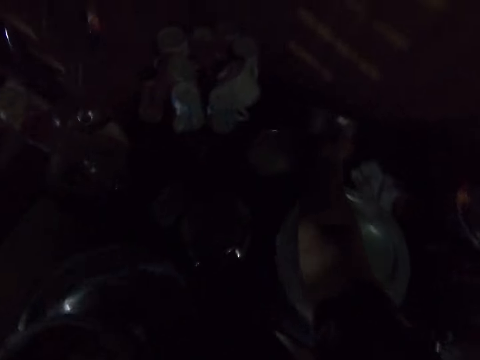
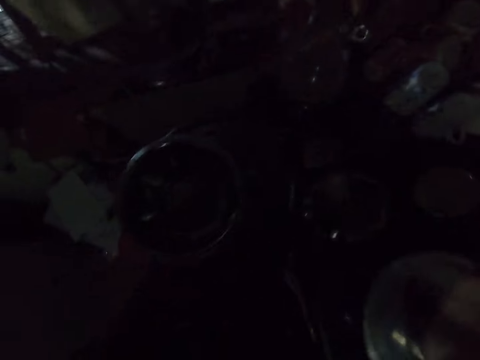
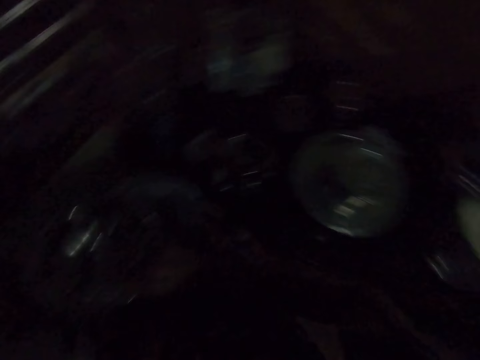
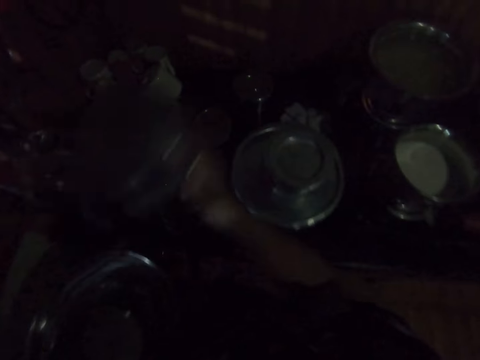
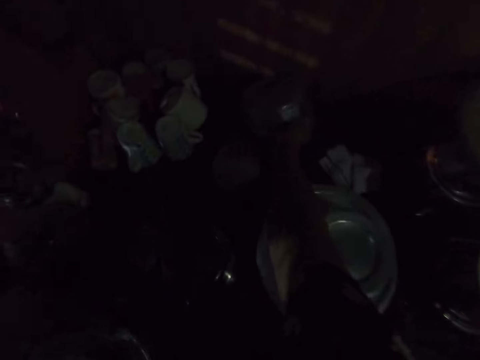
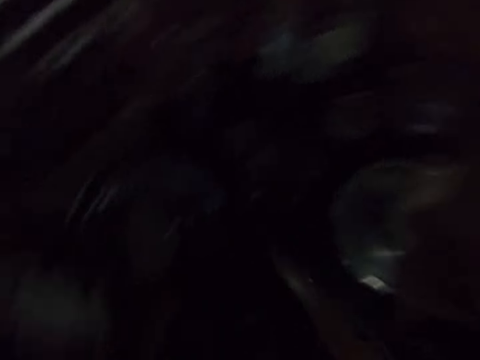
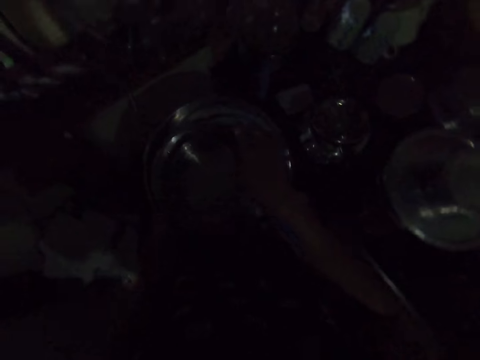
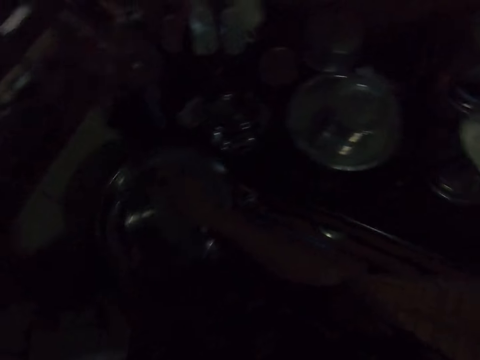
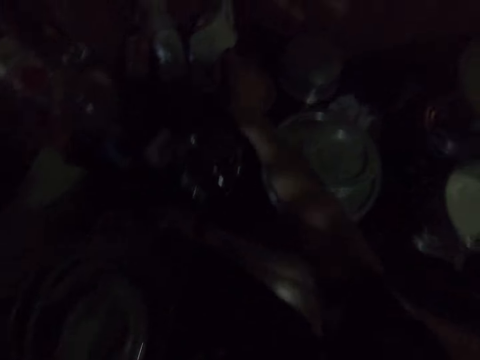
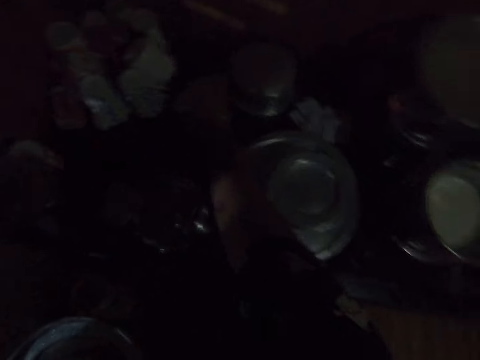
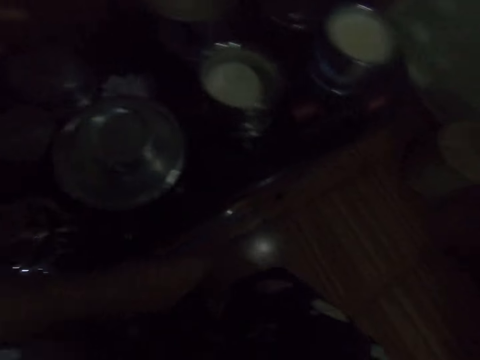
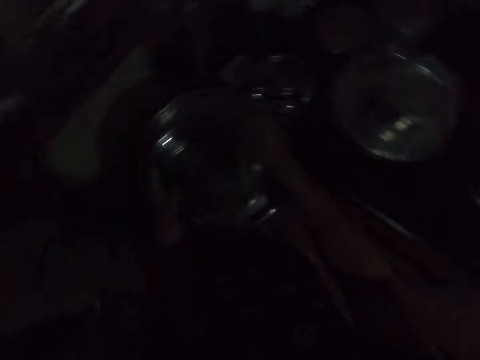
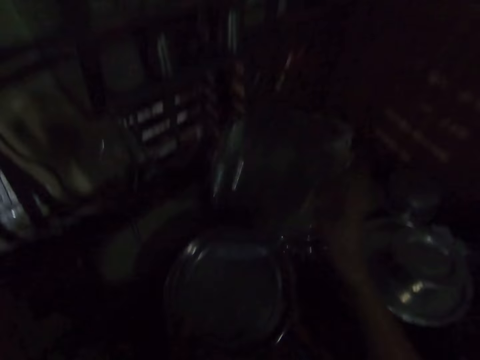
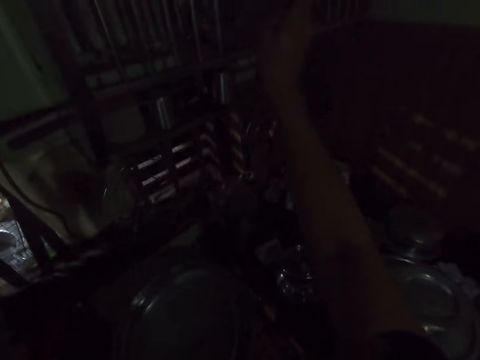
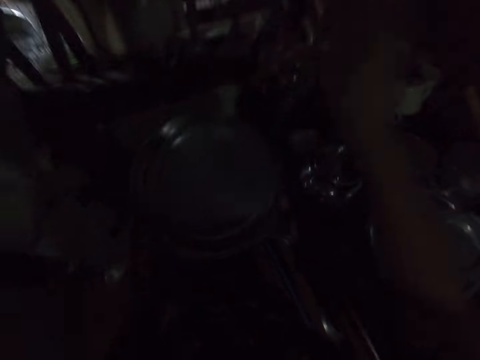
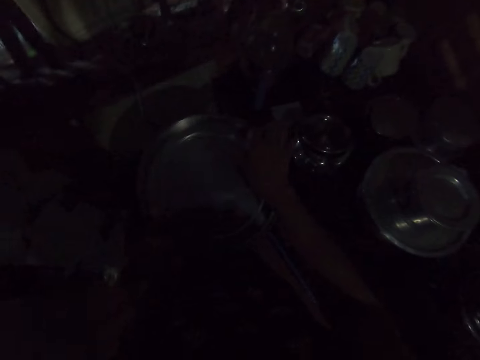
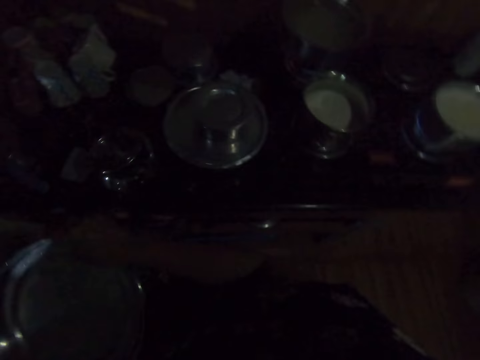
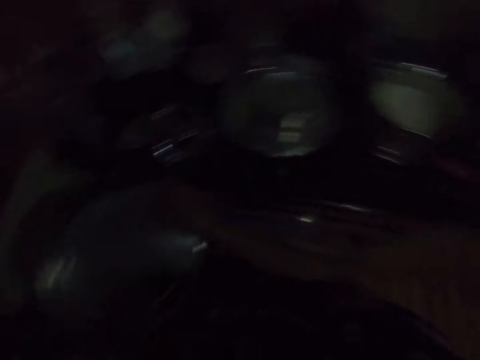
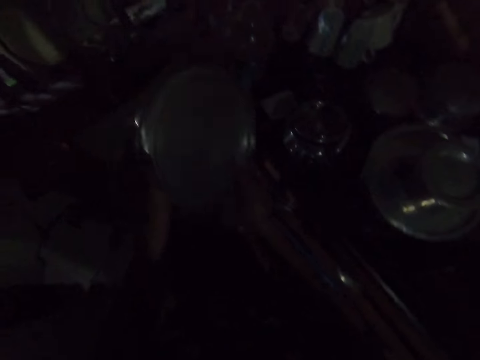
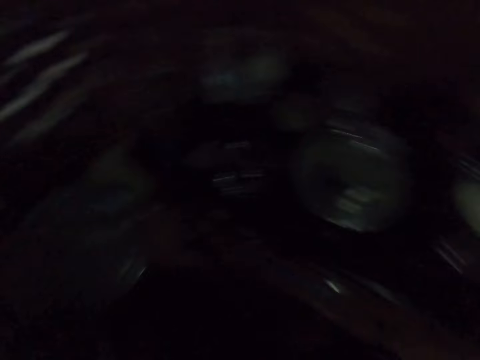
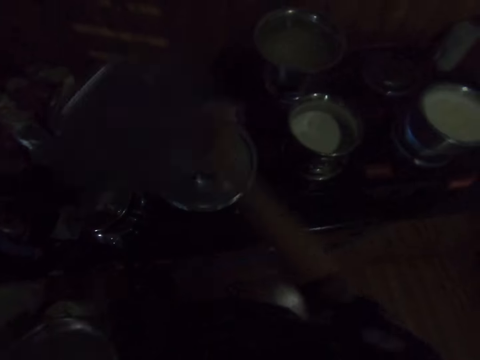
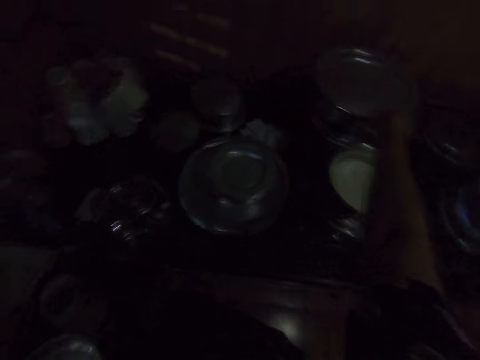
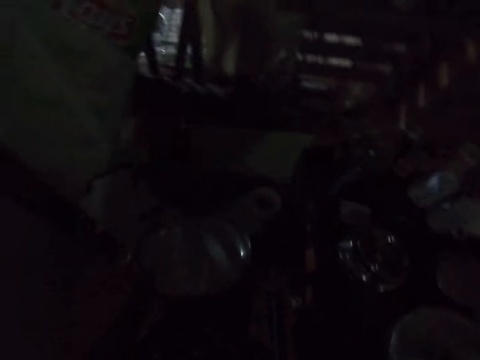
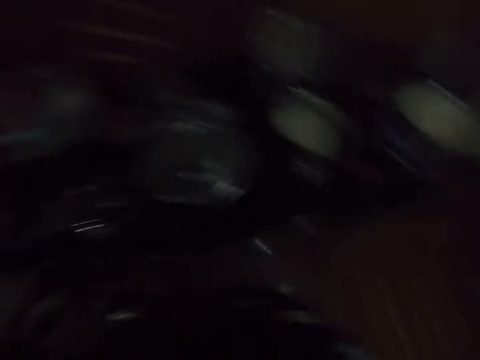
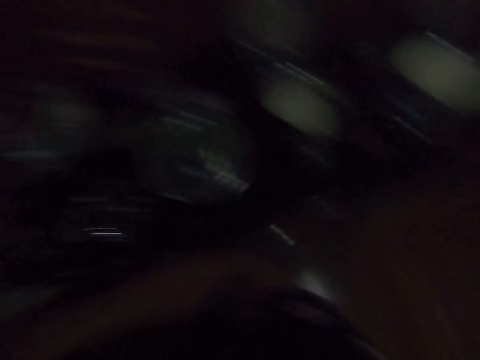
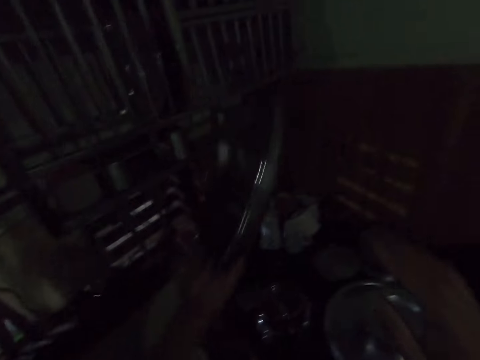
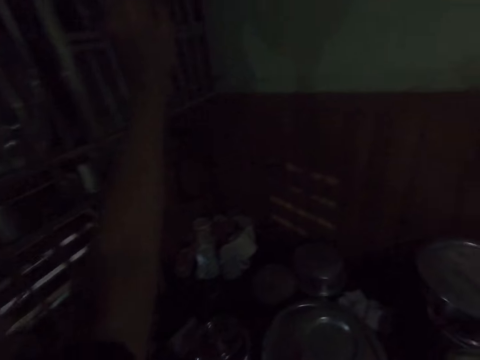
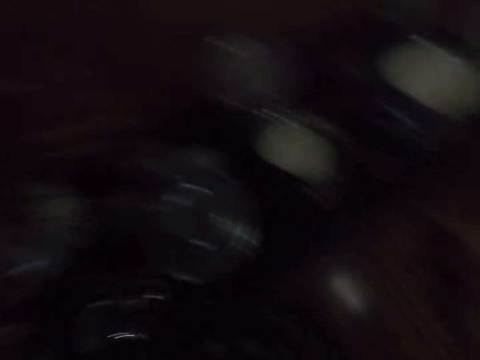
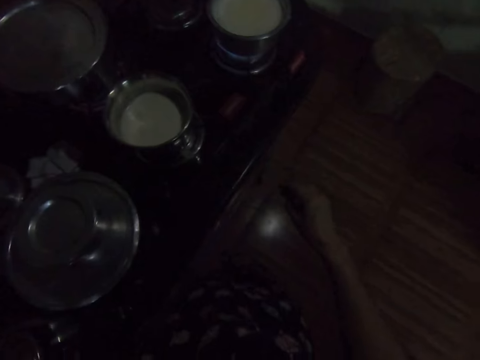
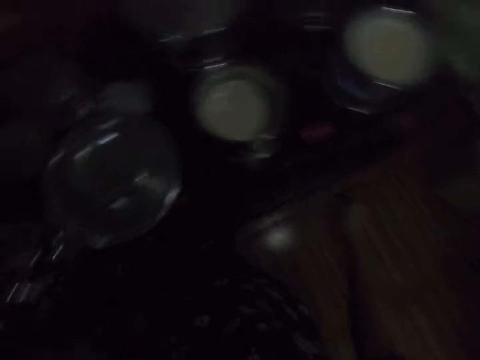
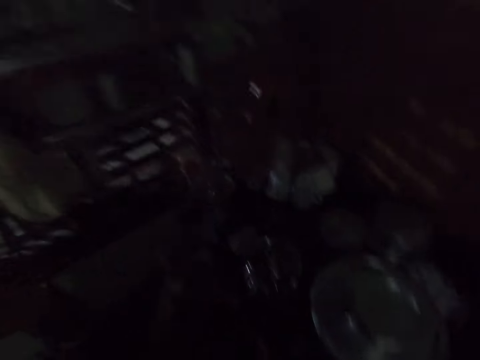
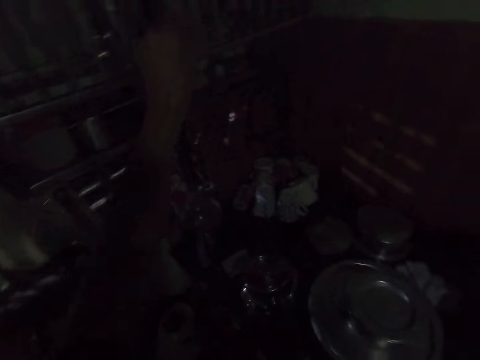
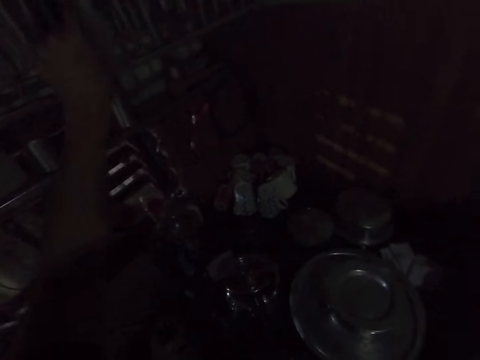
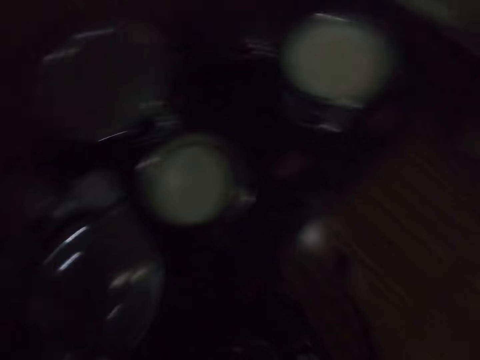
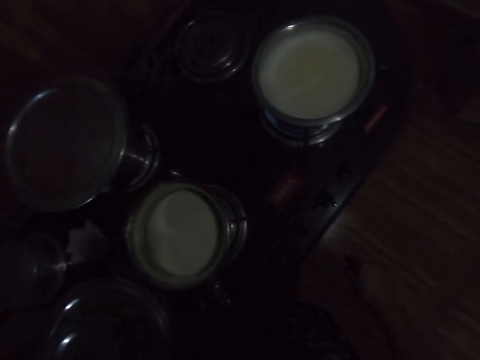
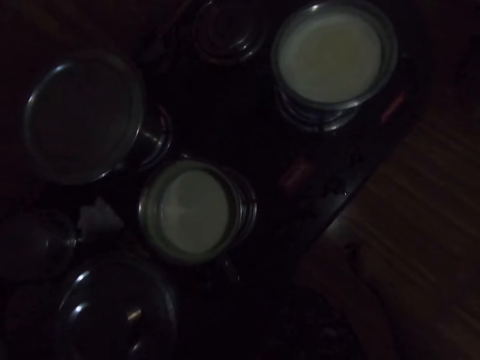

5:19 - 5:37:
The camera wearer puts the tin on the counter. They arrange dishes. They pick up a bowl and put the bowl on the counter. They pick up the tin and put the tin on the counter. They pick up the bowl and put the bowl in the utensils rack. They take the lid and cover the pot with the lid. They put the lid on the utensil rack. They pick up the lid.

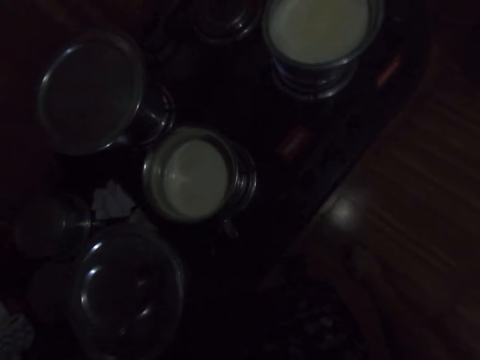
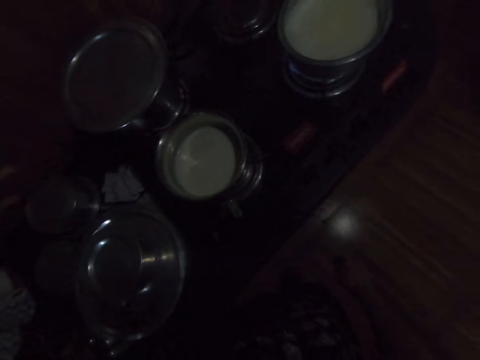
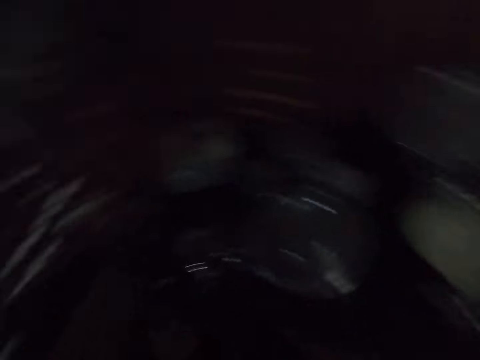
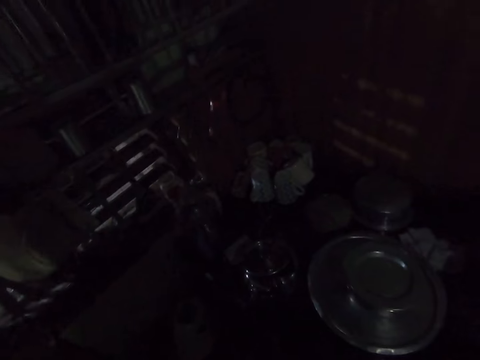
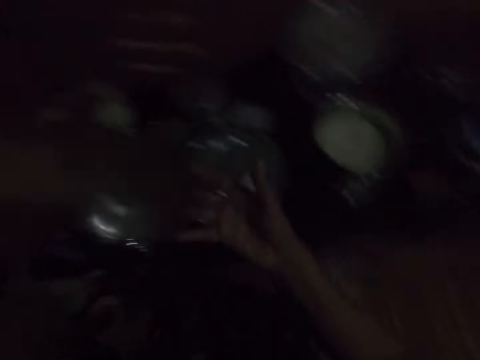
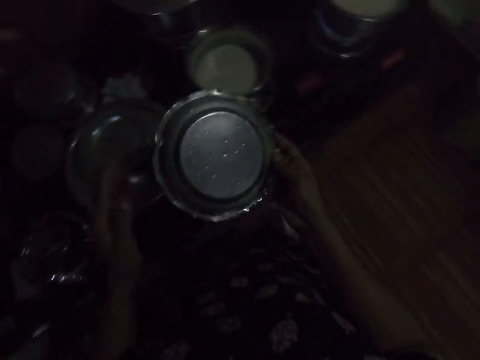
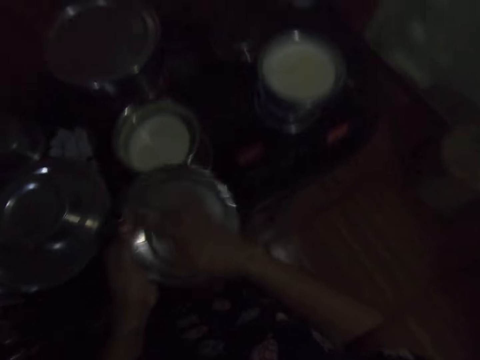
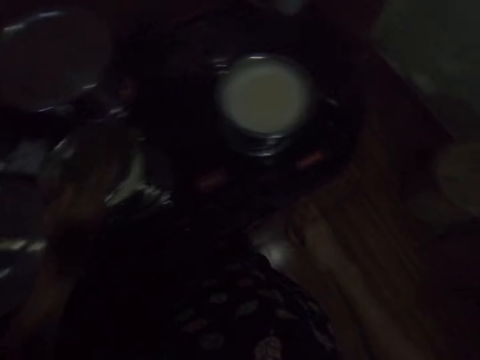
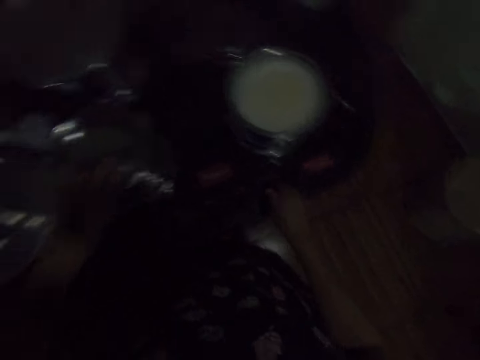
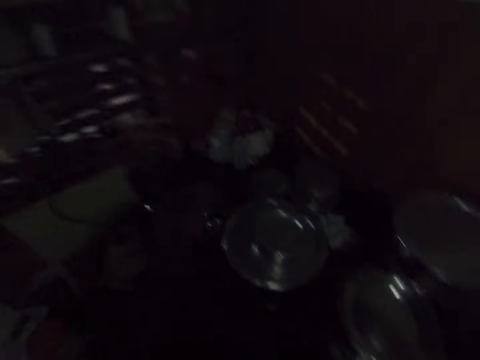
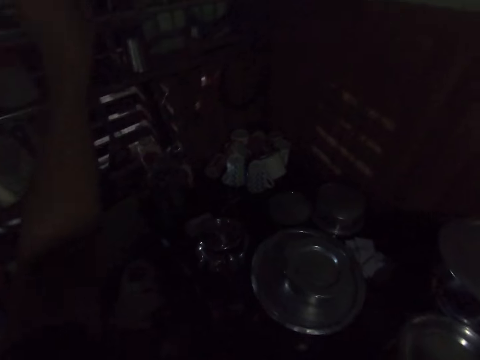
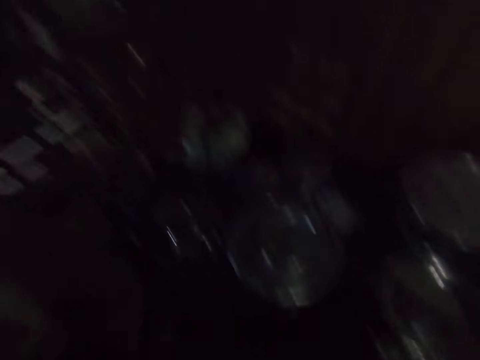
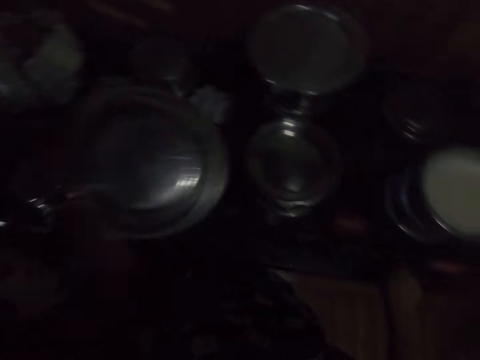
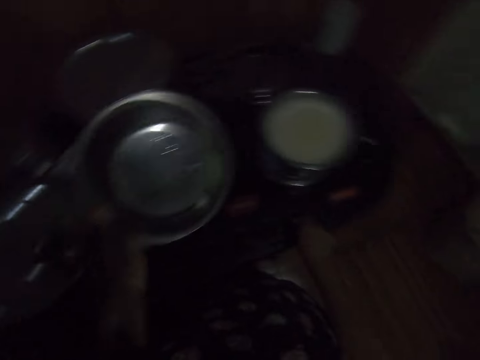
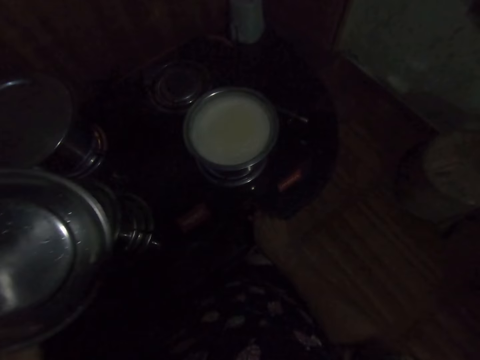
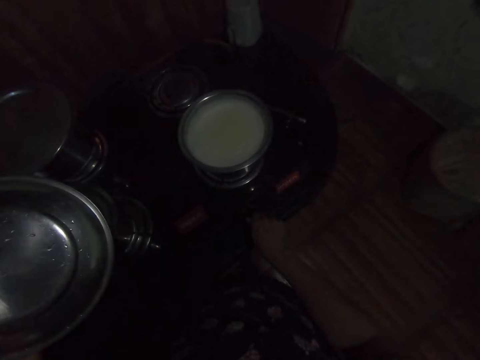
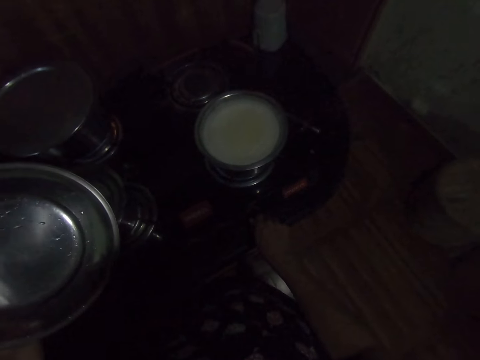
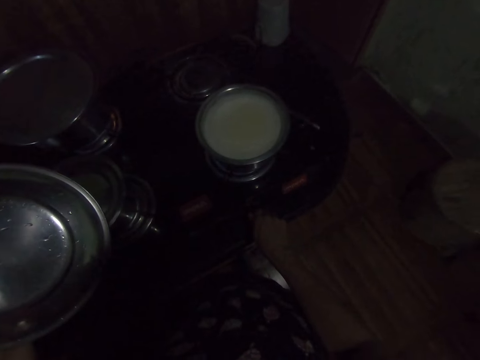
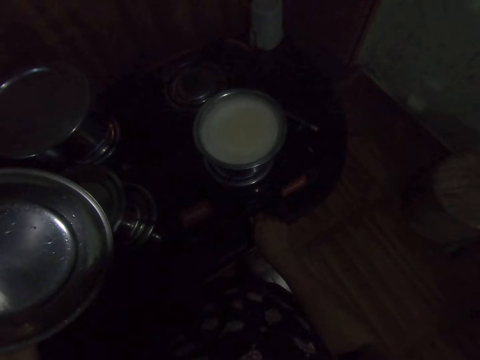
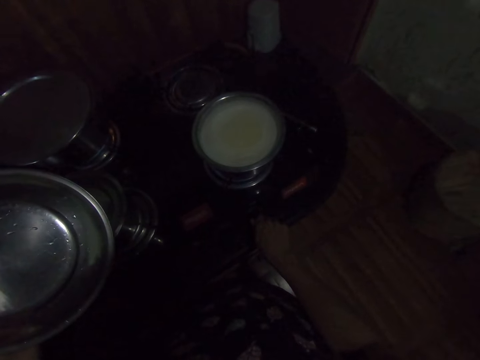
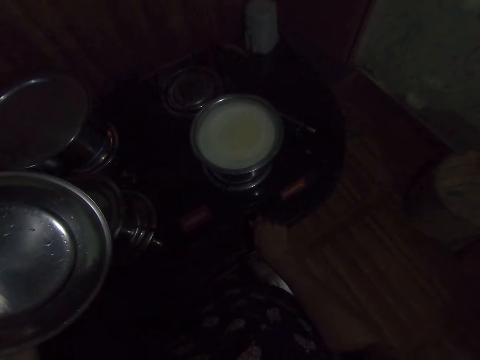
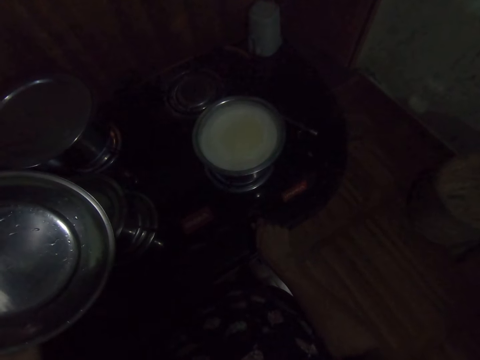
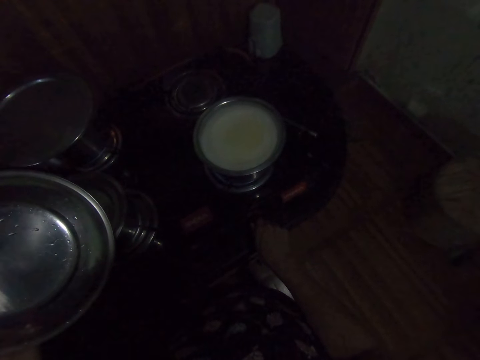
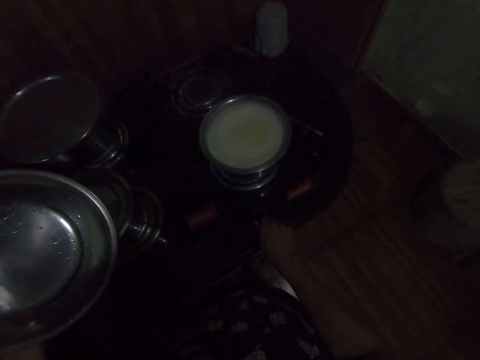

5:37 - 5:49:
The camera wearer looks at the plate. They wipe the lid with the hand. They cover a cooking pot. They operate a cooker. They pick up the lid. They operate the cooker.
